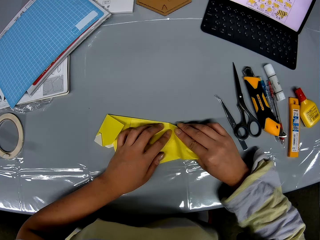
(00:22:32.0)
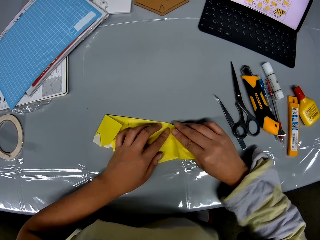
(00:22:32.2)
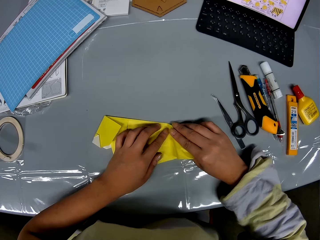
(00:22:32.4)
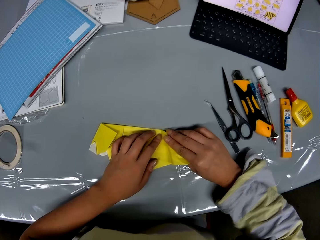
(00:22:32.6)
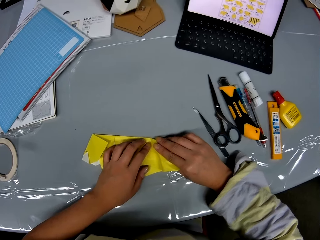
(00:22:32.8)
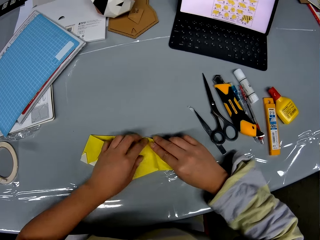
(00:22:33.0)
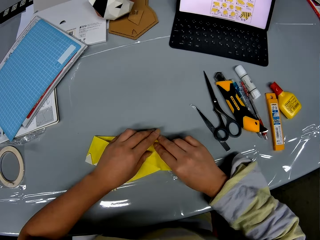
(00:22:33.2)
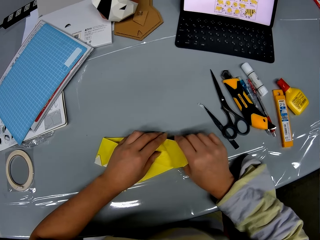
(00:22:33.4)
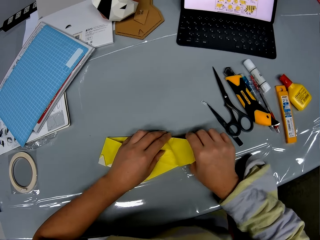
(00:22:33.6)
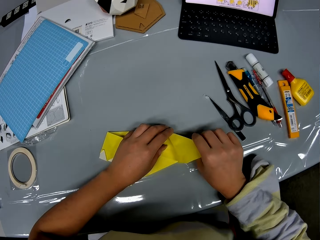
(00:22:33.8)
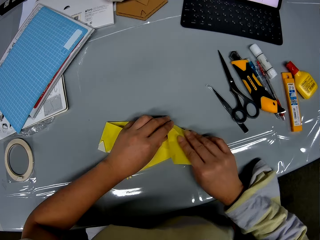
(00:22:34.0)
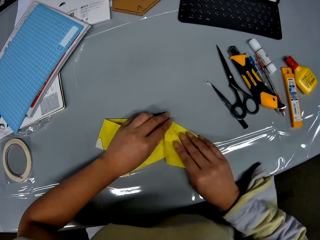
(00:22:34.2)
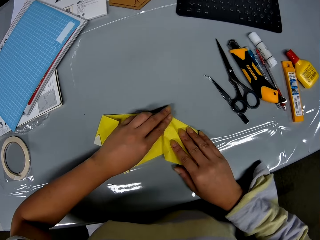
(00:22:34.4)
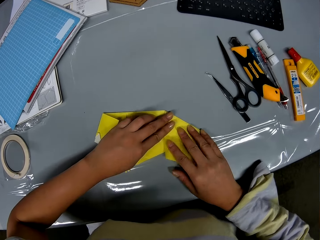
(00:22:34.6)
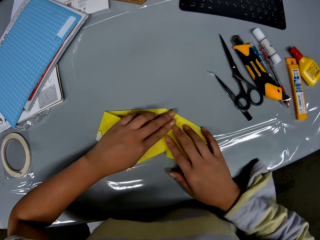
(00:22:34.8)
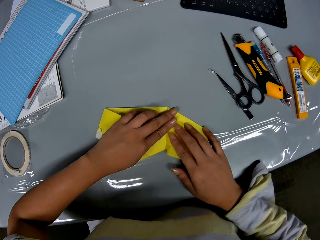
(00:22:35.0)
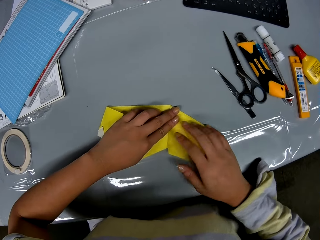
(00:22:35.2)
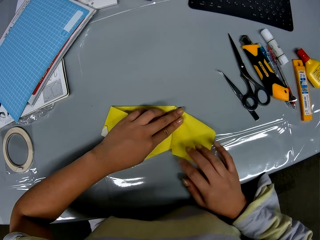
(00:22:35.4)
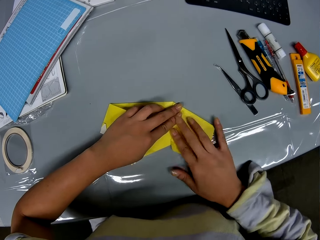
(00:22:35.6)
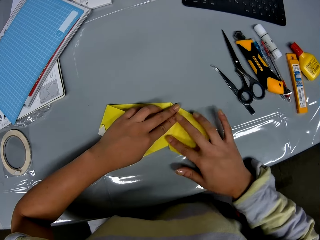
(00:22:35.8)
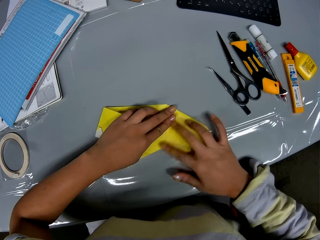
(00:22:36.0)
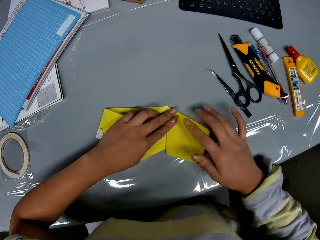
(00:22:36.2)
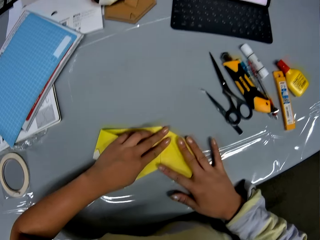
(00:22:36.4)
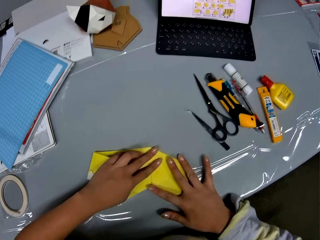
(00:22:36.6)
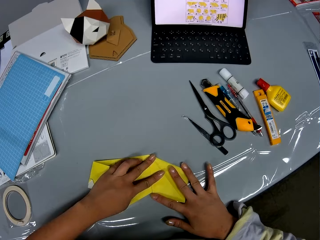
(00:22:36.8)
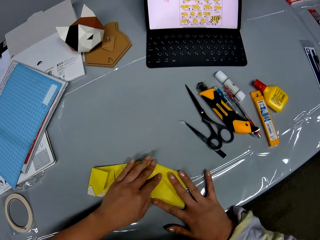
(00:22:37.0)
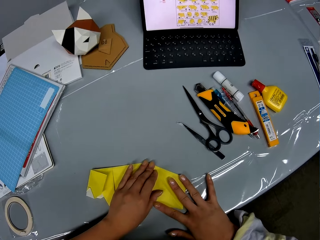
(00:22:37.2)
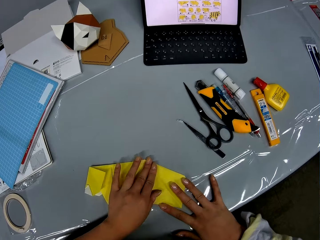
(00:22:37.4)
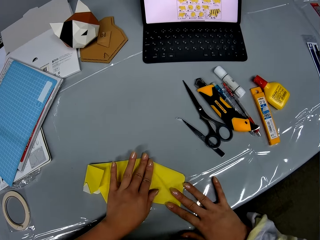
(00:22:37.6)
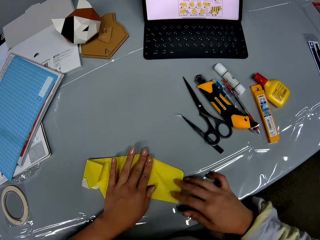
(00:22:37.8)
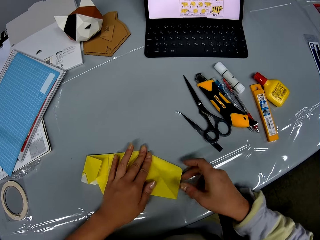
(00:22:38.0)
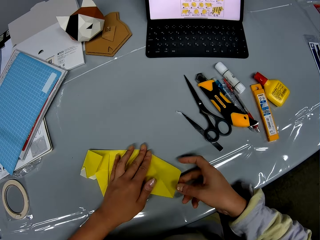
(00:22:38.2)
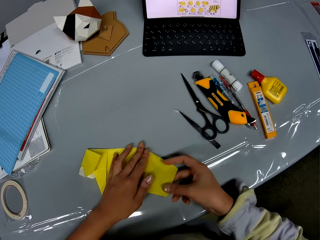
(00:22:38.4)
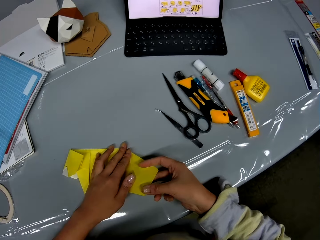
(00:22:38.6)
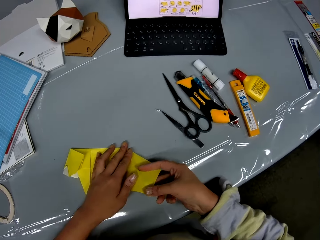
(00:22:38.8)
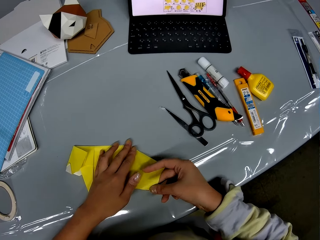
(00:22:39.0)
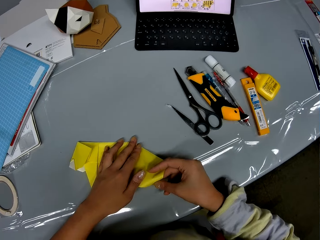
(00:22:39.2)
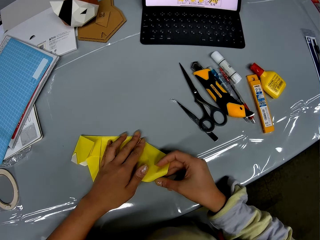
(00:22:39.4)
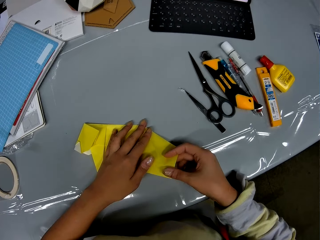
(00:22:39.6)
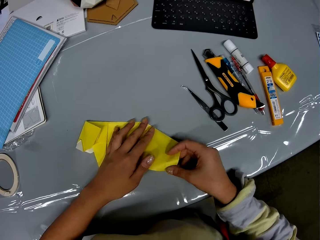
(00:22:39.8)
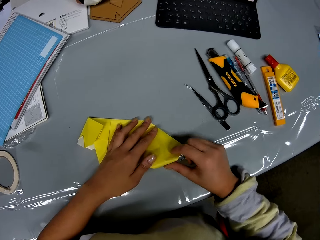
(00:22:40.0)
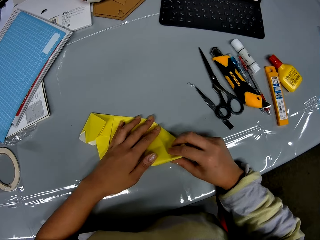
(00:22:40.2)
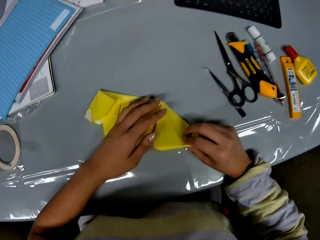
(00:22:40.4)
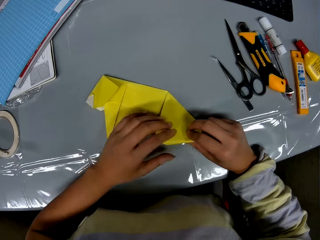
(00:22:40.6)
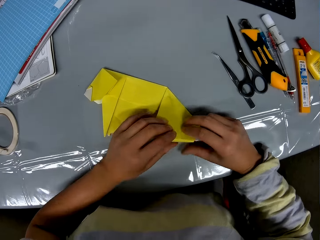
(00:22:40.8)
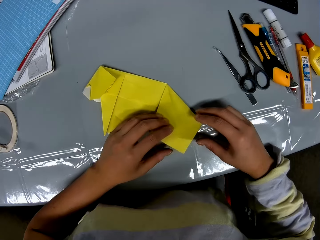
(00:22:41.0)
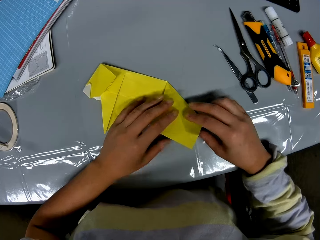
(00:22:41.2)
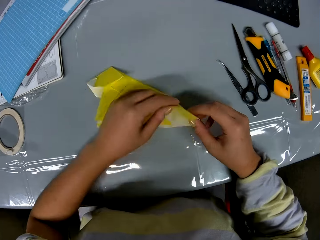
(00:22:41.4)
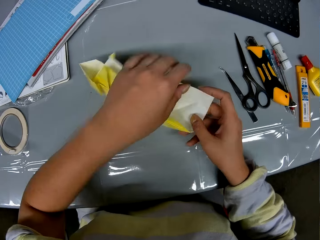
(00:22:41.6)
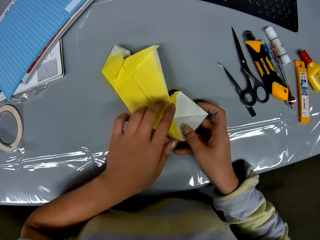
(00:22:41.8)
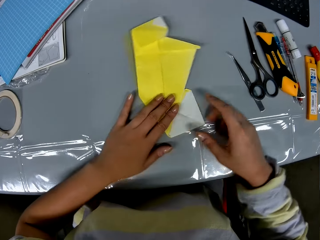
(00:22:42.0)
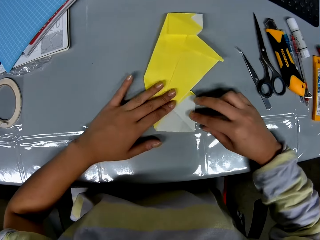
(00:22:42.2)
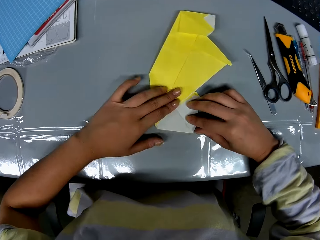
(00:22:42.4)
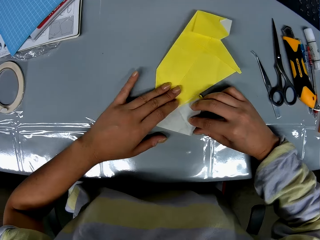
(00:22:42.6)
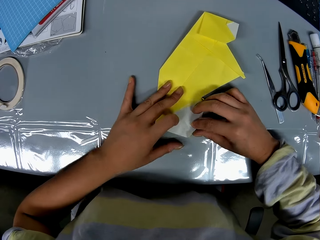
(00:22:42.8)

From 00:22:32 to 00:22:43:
The camera wearer folds the craft paper. They turn the craft paper.

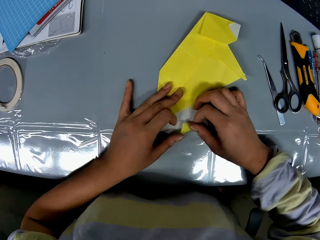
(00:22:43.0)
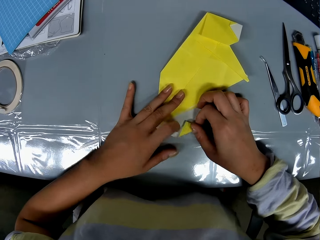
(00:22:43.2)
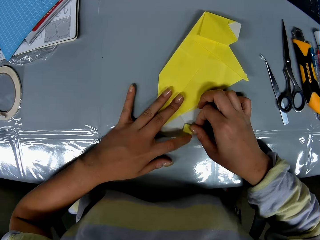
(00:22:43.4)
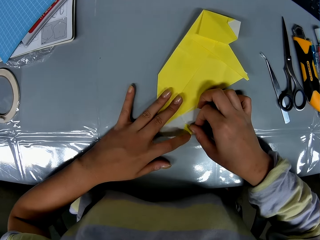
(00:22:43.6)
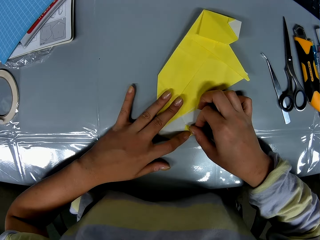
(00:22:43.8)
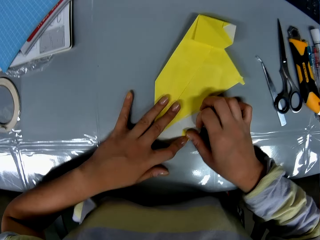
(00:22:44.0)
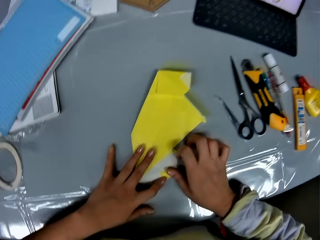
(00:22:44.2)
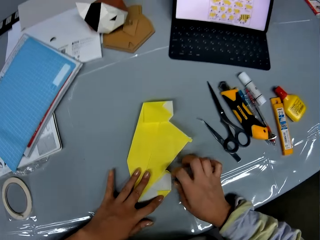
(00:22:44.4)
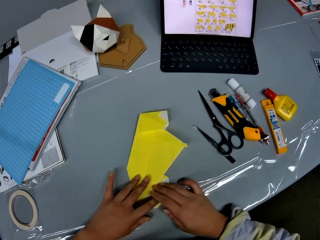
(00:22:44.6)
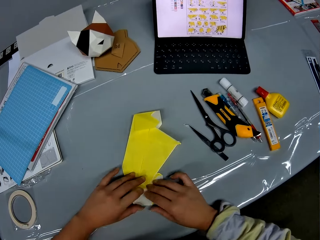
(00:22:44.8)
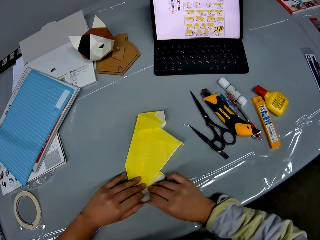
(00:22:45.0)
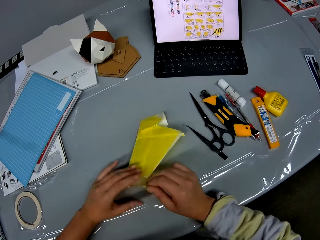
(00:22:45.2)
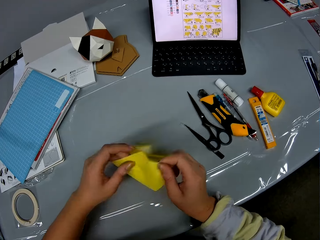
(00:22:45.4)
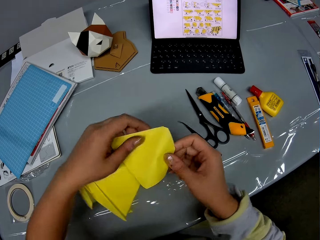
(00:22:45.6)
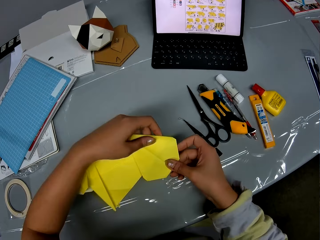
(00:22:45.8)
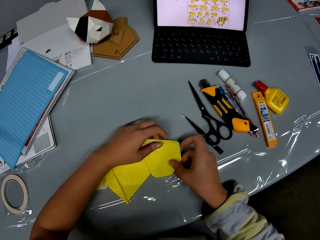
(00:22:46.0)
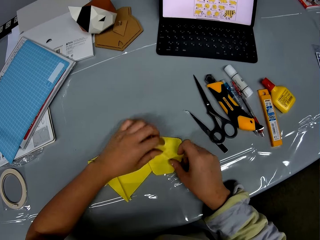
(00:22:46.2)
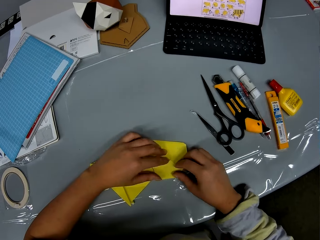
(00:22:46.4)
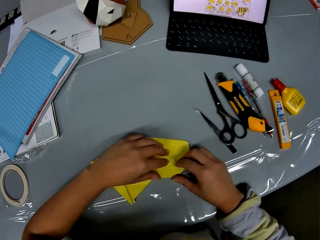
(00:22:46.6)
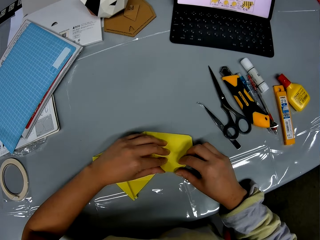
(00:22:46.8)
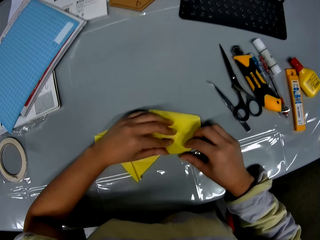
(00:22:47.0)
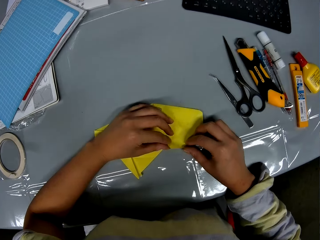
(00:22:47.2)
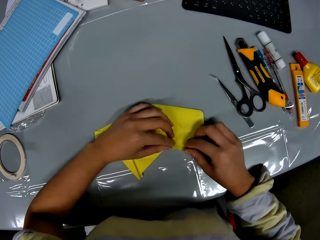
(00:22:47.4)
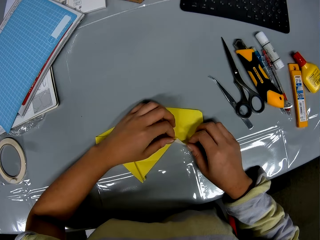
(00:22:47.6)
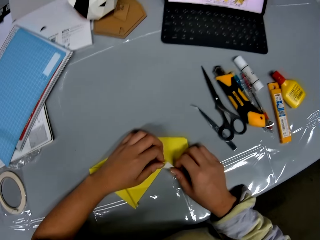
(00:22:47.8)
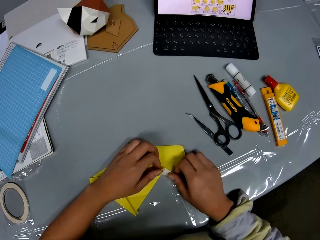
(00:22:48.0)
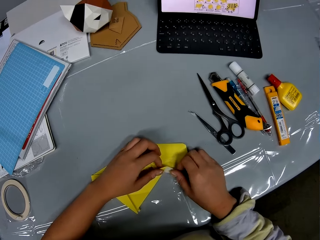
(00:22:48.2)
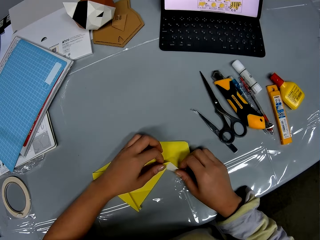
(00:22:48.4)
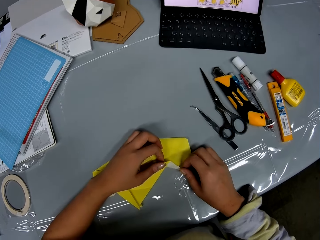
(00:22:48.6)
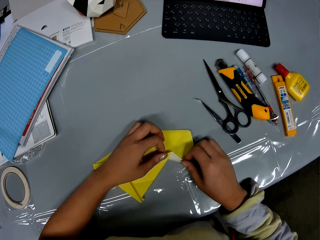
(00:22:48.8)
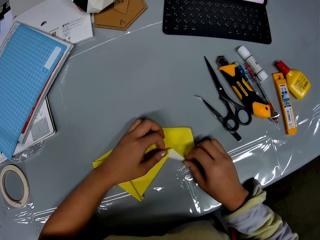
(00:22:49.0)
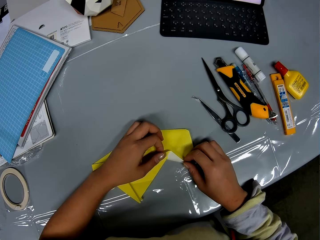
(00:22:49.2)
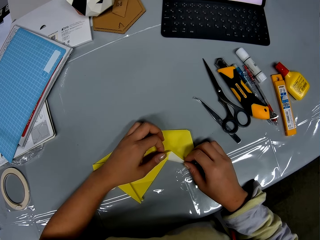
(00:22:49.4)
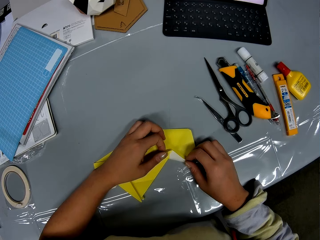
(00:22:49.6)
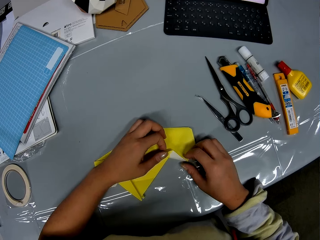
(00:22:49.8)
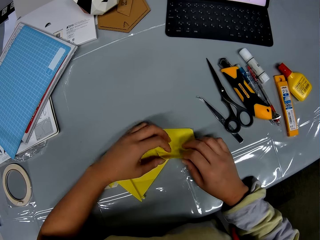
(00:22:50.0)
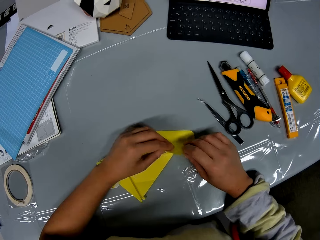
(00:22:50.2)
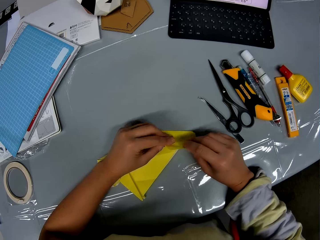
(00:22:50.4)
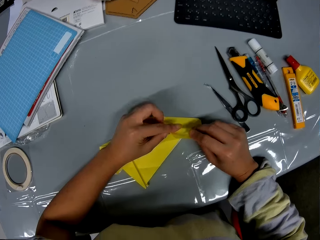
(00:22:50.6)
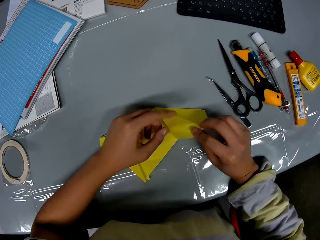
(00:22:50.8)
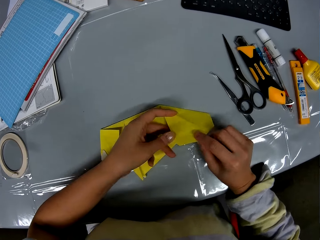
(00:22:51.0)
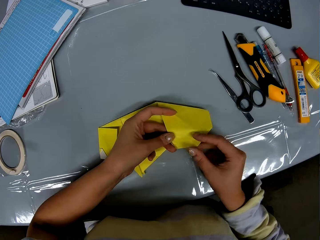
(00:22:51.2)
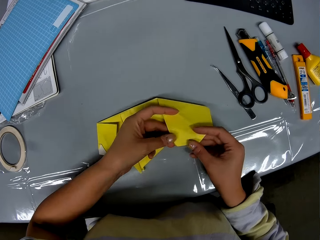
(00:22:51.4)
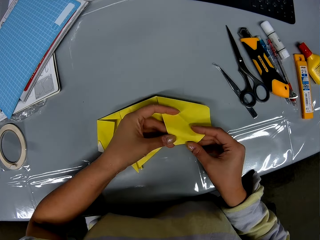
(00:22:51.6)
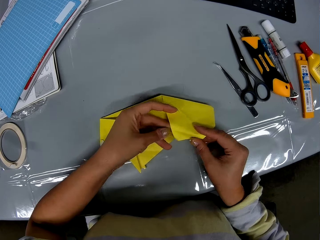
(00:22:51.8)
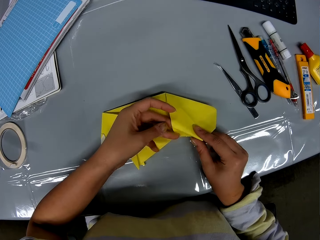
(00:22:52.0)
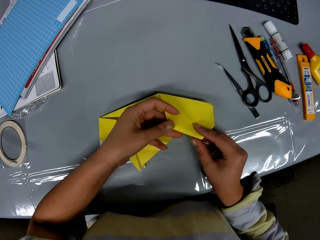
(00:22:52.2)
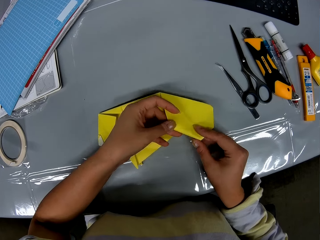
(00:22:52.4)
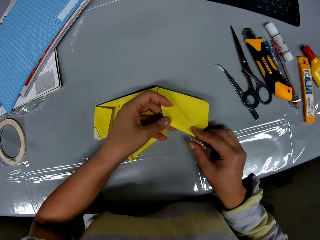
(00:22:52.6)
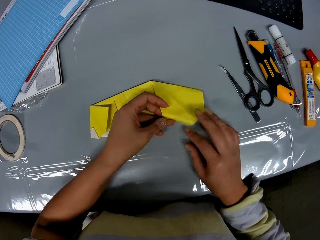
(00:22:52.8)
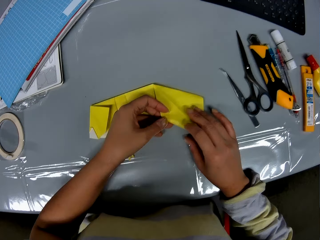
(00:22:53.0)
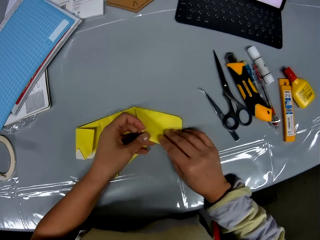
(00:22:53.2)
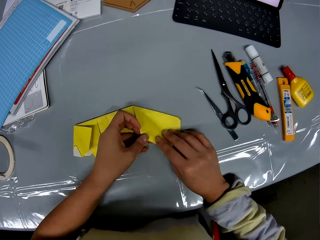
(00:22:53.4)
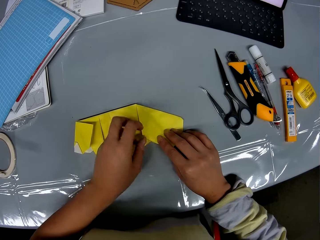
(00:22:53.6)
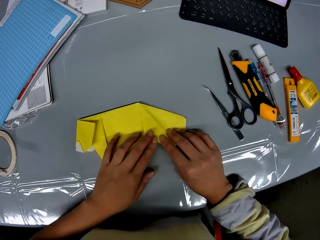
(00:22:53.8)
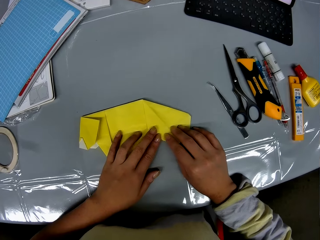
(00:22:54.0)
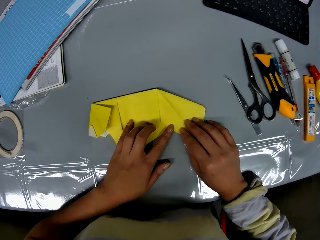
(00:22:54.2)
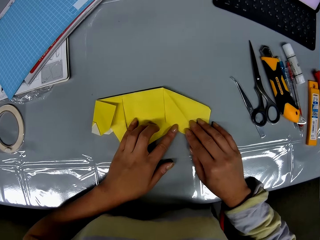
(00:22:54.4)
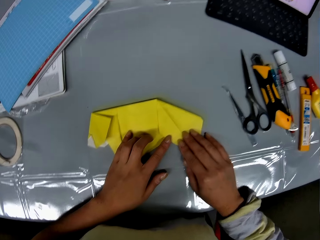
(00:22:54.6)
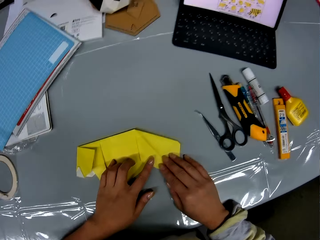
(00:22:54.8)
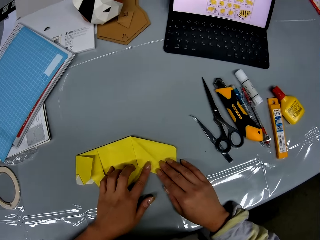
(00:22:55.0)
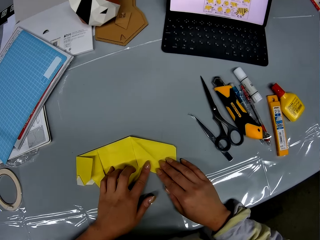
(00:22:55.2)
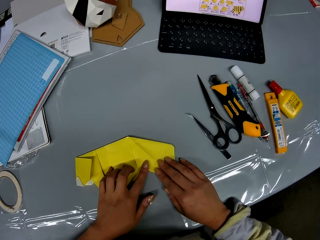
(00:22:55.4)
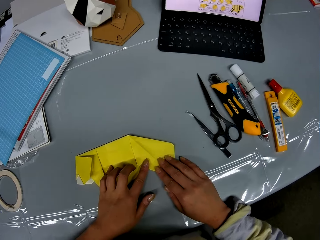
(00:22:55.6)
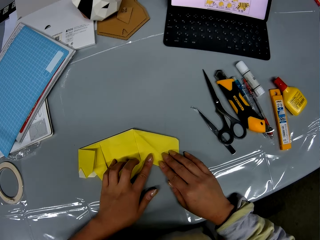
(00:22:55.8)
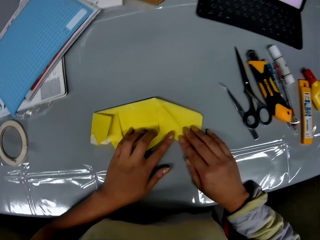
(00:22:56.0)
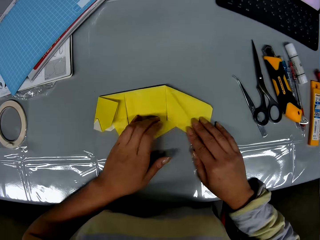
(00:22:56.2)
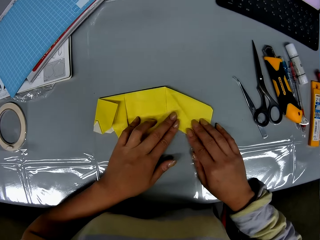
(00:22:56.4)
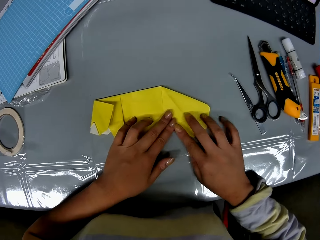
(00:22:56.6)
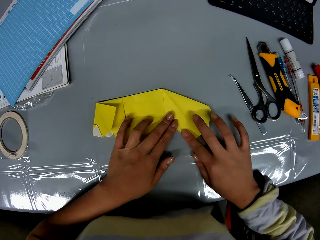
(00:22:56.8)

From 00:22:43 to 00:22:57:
The camera wearer folds the craft paper. They move the craft paper. They fold the craft paper.
